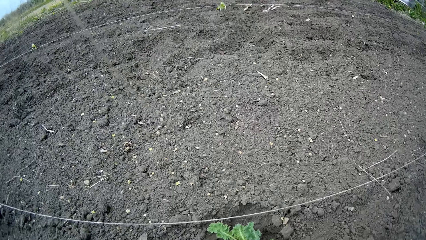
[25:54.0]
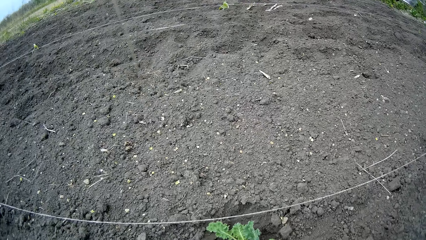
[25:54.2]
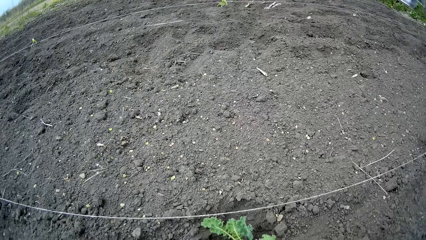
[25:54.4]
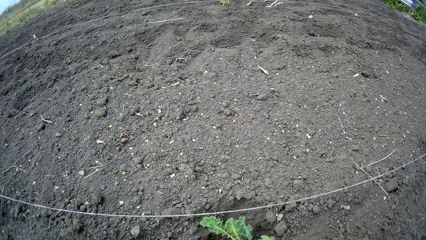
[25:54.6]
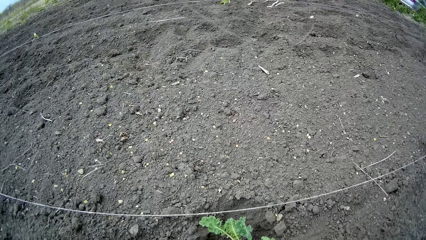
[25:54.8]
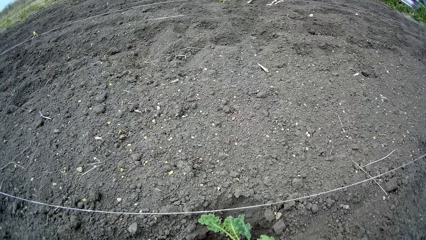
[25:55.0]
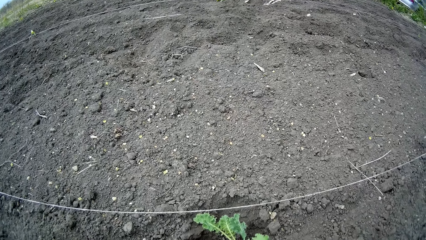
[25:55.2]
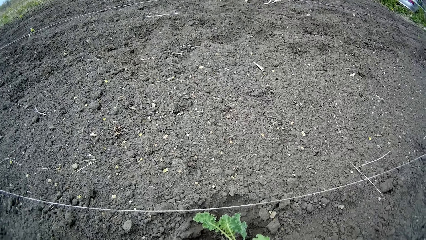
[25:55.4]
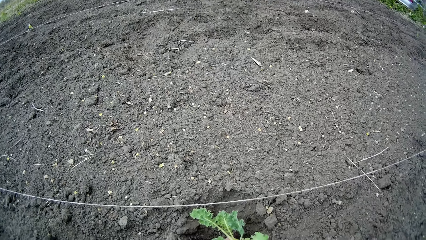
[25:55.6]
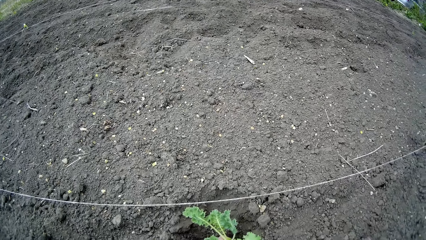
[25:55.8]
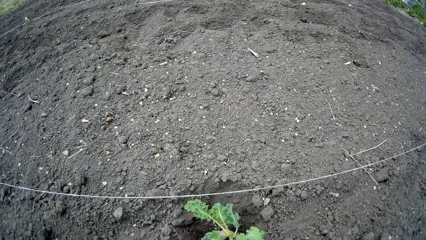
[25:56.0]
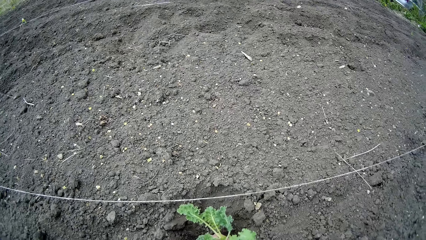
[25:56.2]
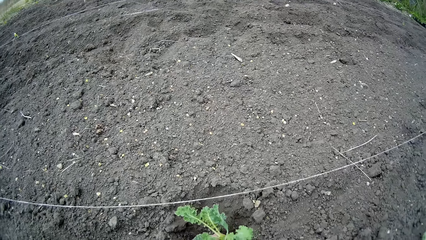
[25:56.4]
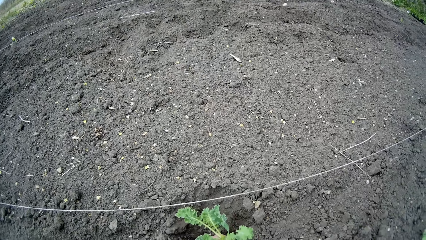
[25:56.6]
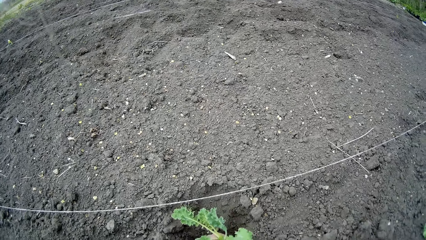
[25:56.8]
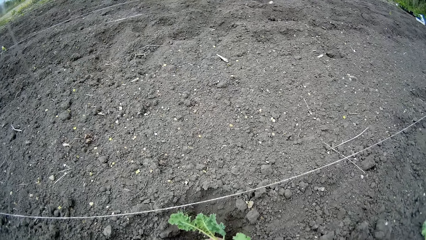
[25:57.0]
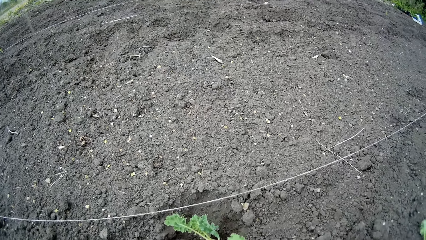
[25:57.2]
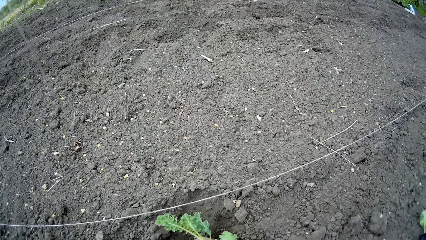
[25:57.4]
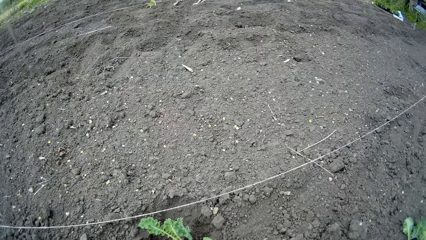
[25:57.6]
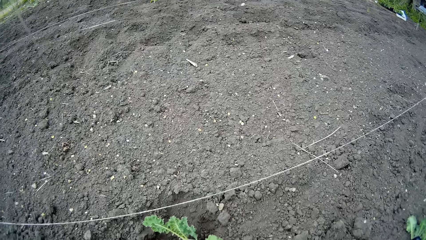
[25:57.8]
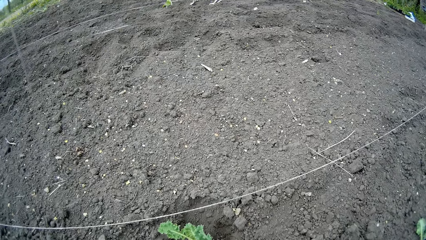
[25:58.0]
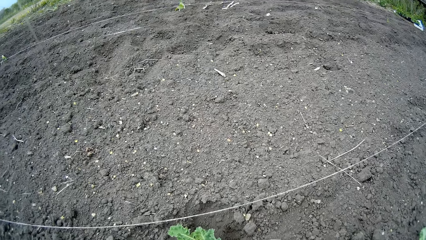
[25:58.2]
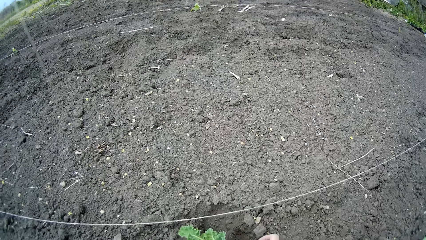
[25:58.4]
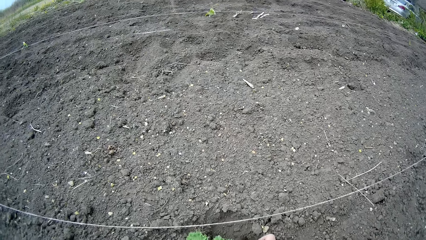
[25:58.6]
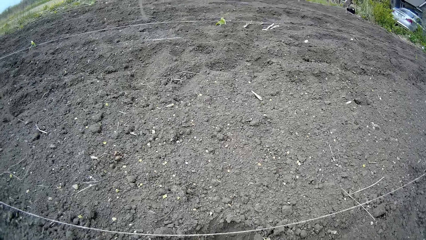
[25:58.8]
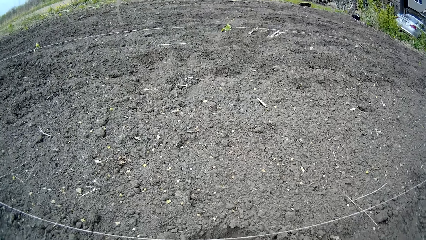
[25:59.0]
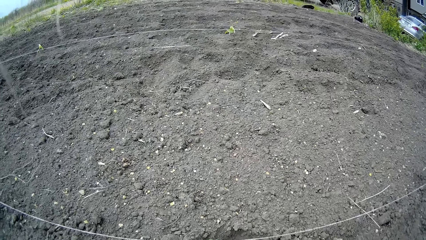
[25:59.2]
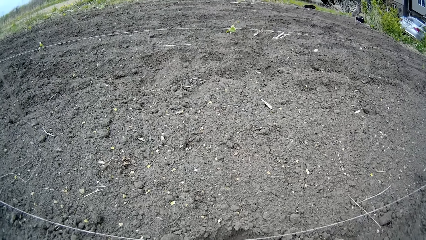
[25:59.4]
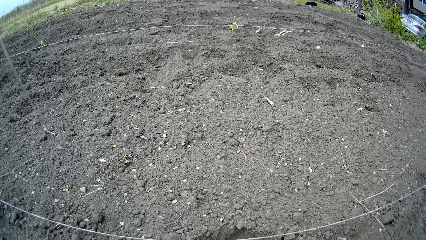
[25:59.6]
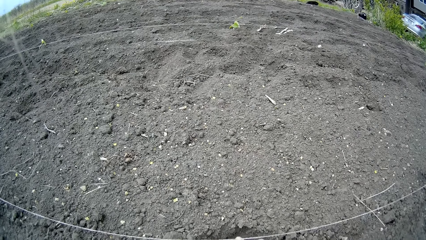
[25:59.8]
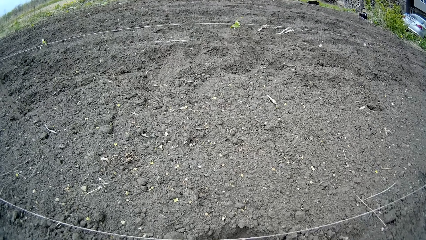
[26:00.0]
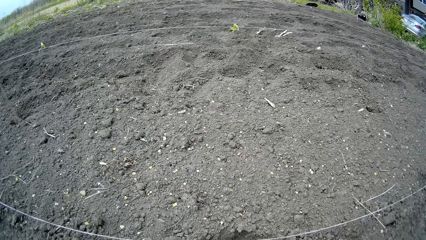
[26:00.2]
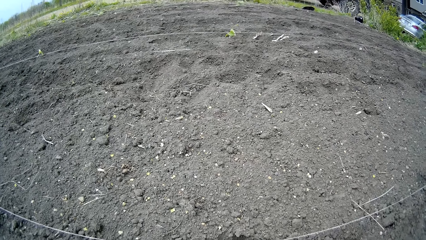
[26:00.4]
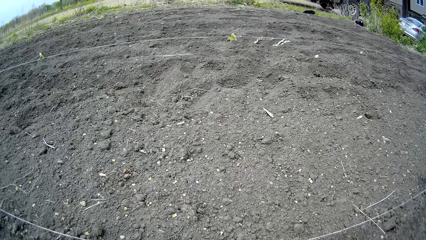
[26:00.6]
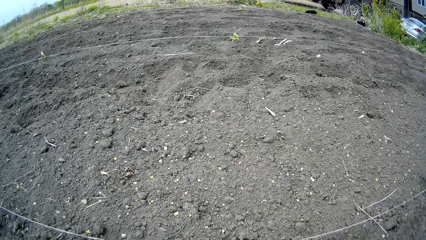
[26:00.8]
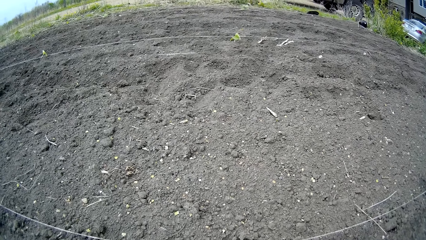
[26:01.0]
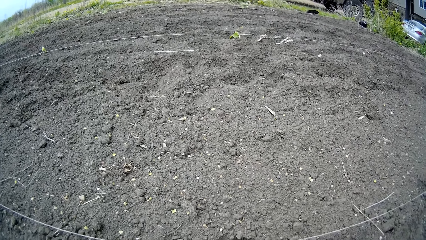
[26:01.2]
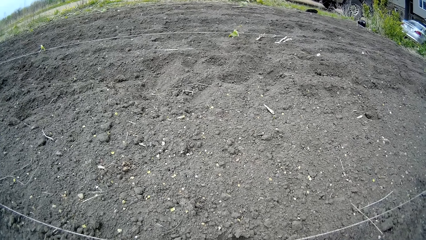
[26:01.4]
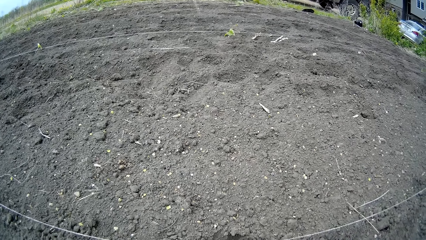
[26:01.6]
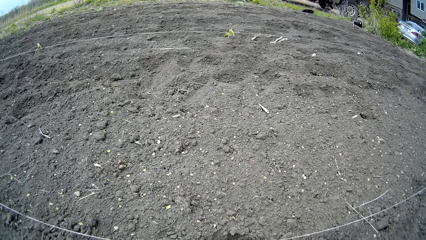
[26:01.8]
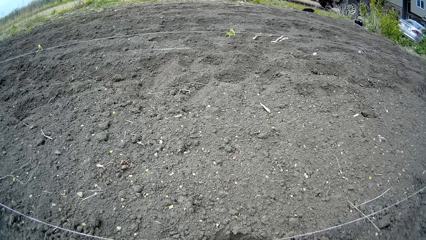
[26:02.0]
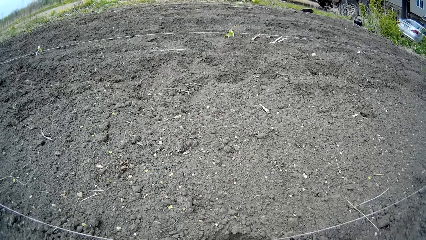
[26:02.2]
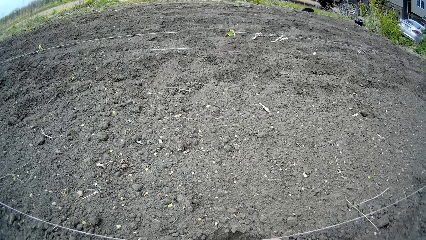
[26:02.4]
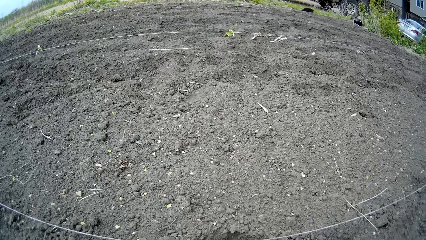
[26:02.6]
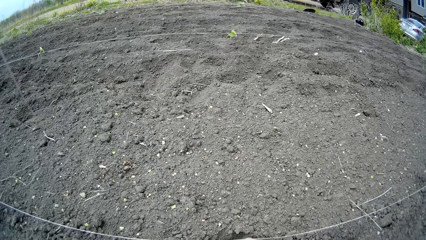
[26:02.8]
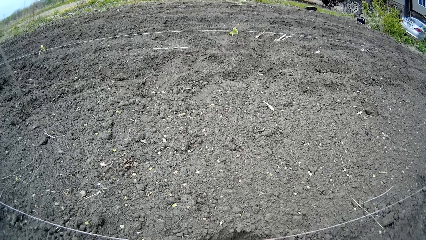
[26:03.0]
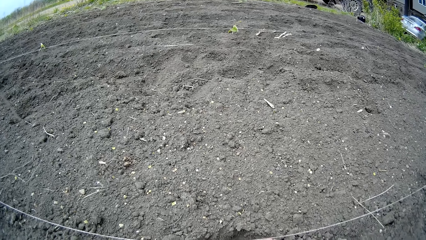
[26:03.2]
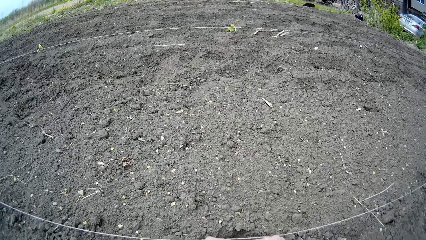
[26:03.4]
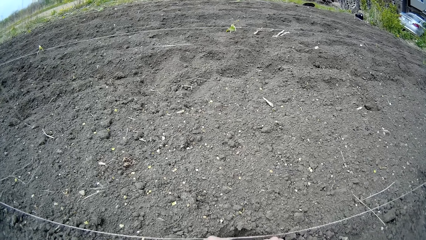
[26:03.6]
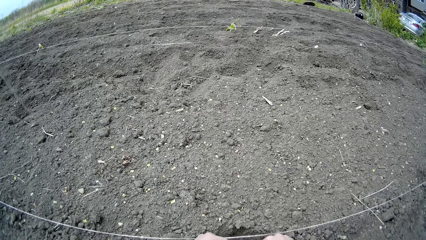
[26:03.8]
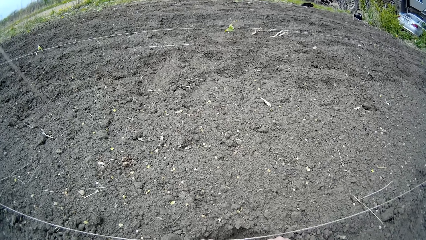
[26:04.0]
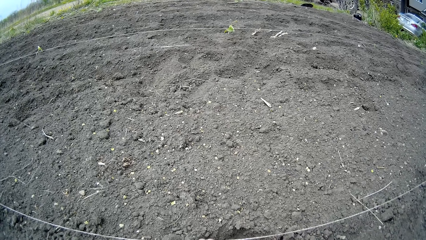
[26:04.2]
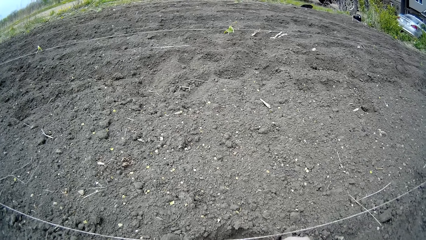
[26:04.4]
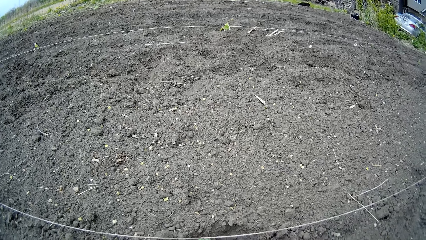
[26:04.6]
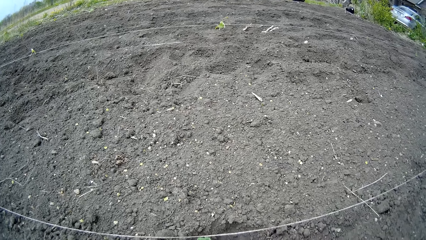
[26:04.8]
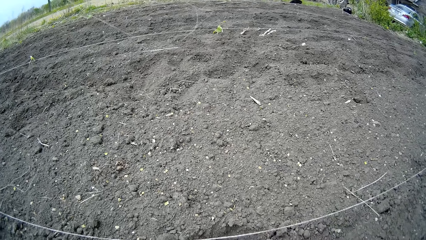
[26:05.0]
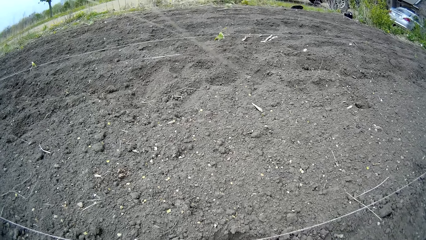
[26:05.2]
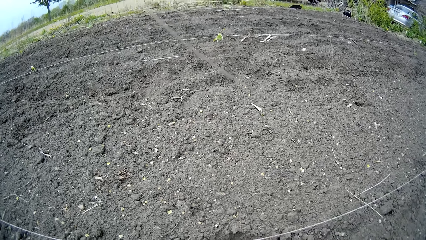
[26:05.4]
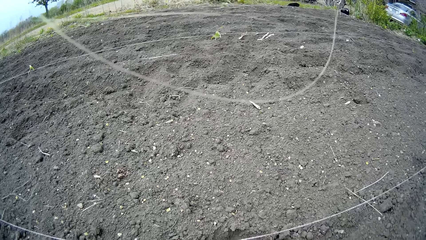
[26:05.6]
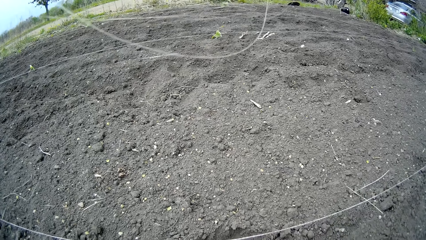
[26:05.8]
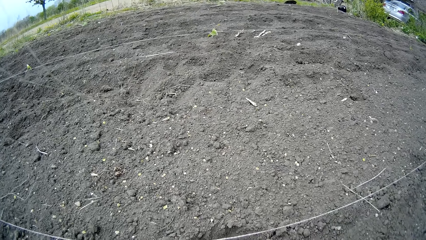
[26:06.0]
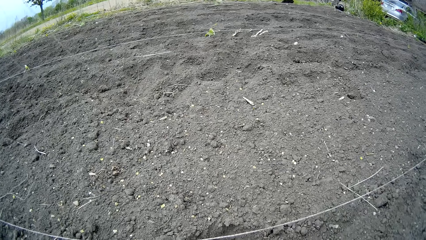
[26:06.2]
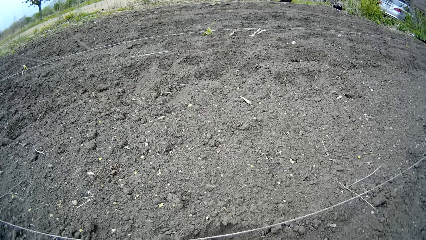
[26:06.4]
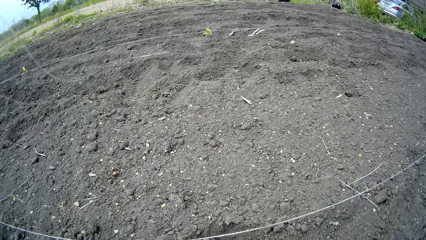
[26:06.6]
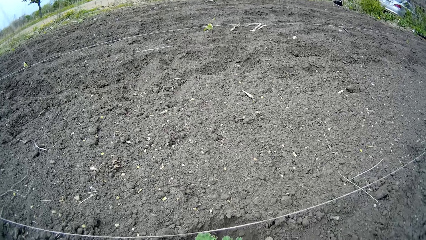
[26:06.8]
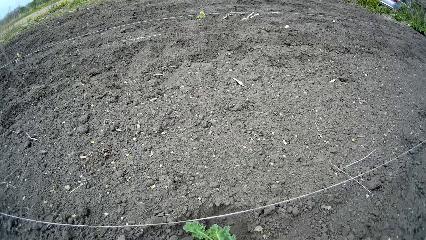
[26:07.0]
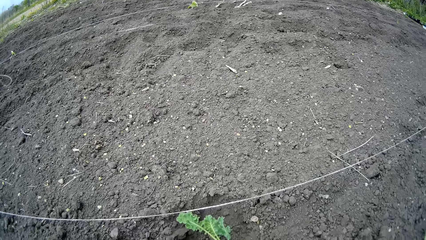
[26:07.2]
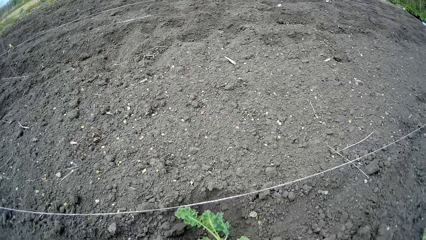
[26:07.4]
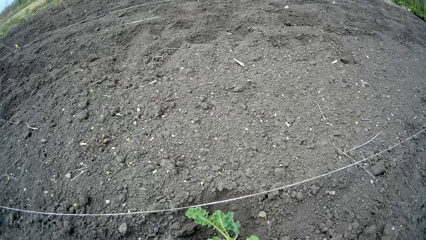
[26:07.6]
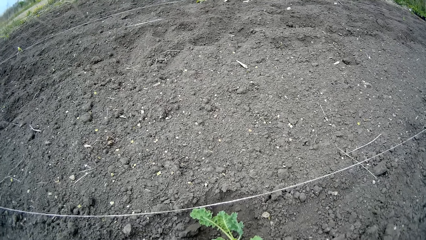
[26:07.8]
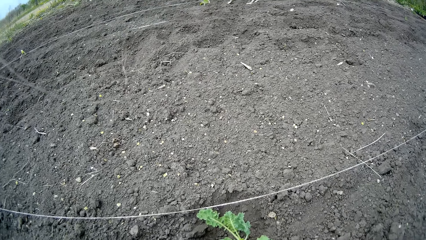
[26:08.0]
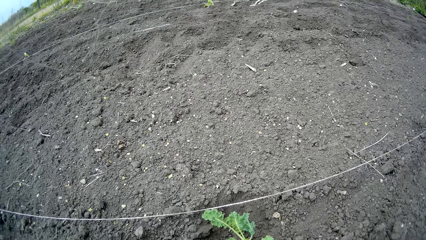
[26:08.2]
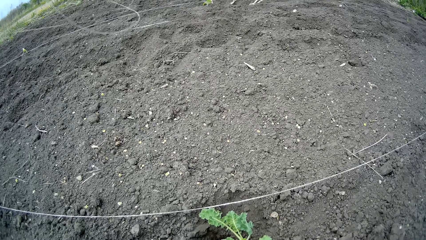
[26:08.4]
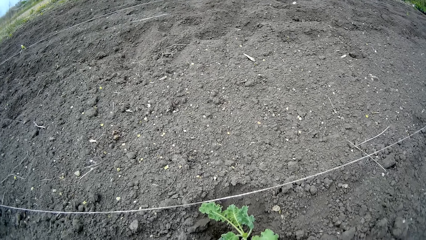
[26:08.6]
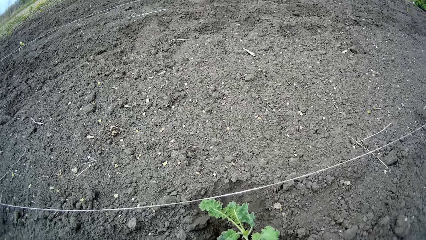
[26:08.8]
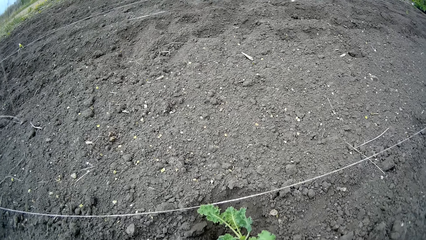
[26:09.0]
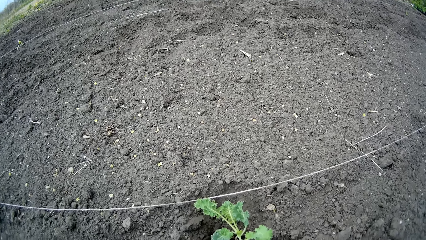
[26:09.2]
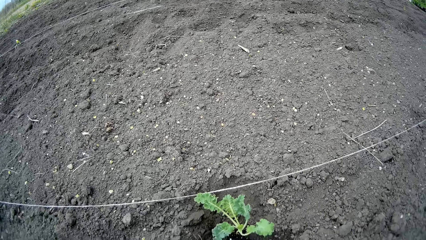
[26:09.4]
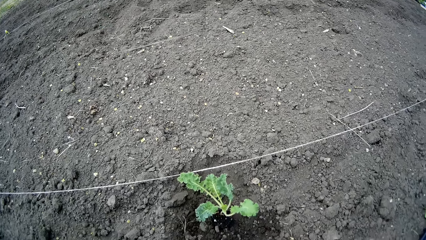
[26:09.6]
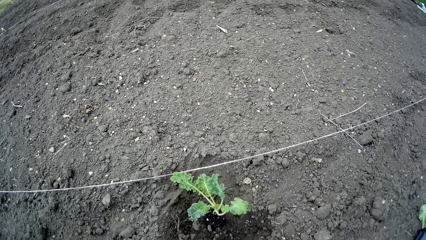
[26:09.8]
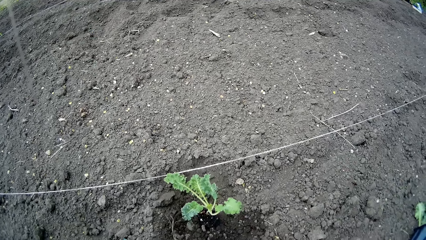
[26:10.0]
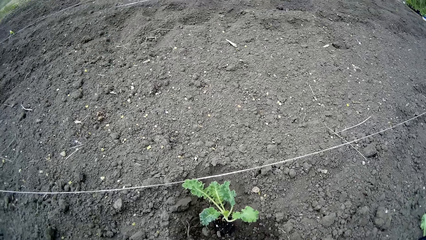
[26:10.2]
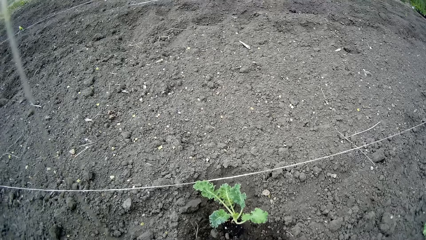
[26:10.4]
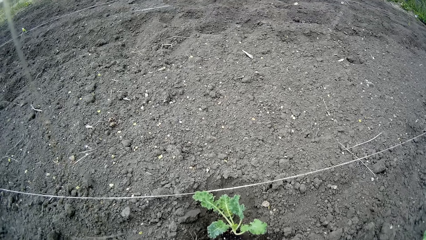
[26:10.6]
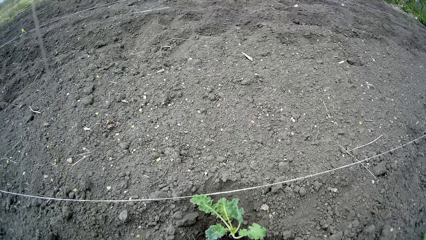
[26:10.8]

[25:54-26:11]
The camera wearer plants kale. They look around. They plant the kale.
